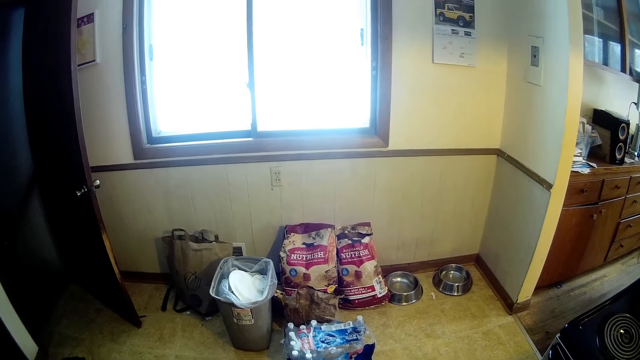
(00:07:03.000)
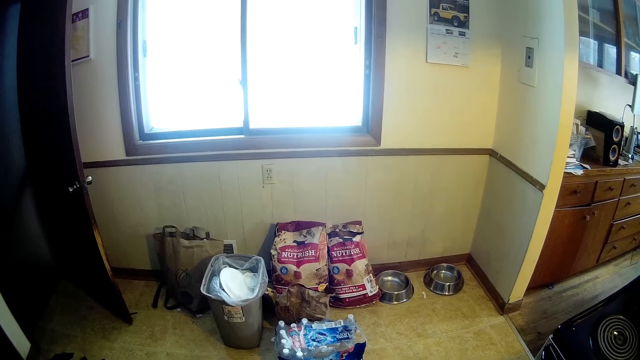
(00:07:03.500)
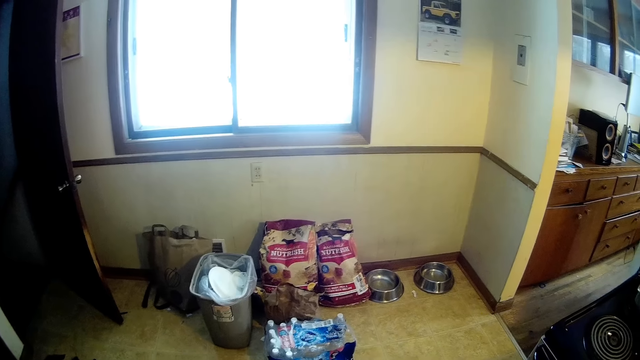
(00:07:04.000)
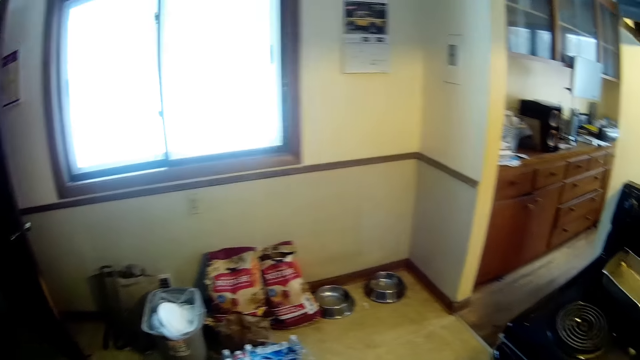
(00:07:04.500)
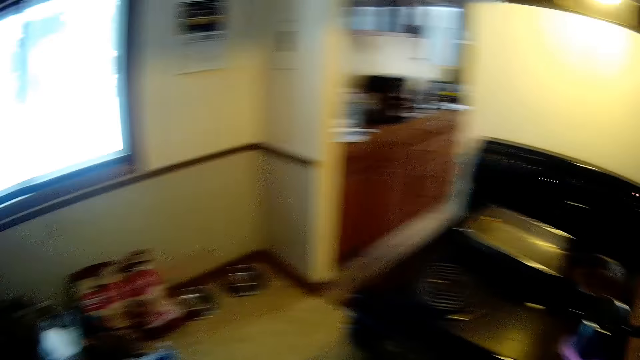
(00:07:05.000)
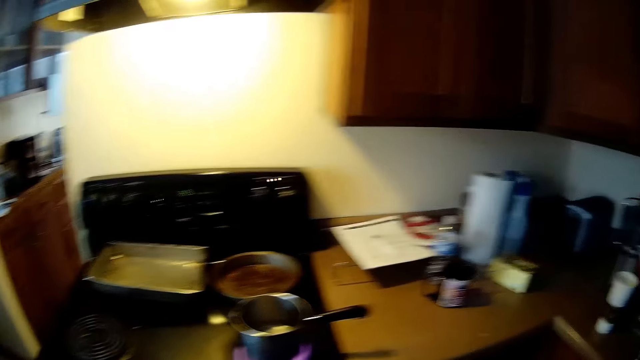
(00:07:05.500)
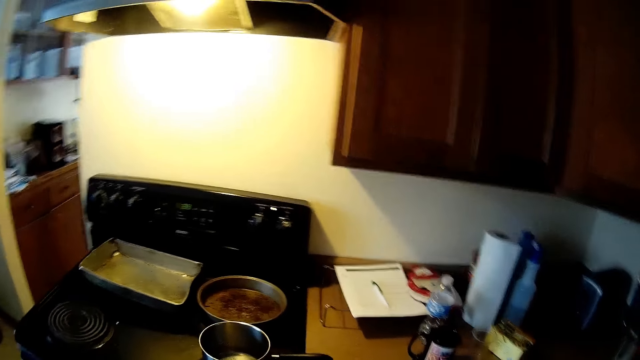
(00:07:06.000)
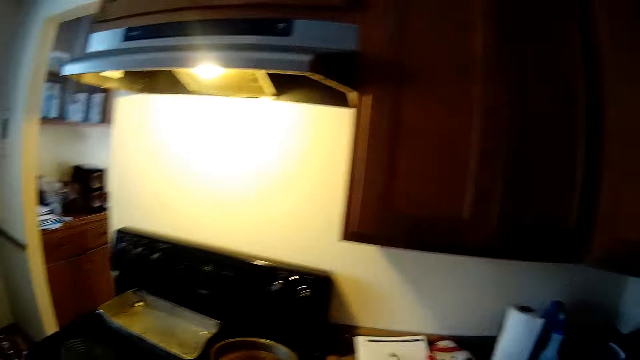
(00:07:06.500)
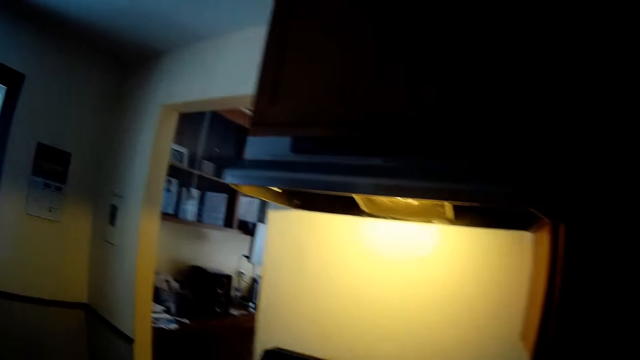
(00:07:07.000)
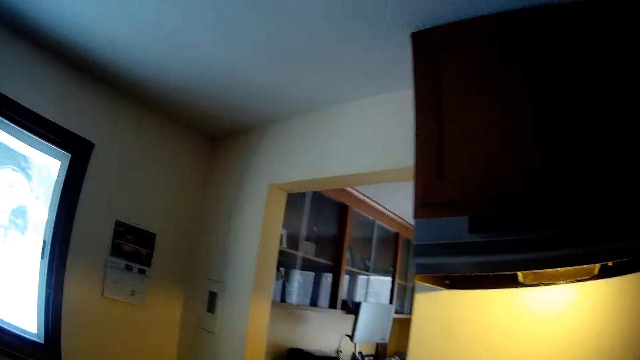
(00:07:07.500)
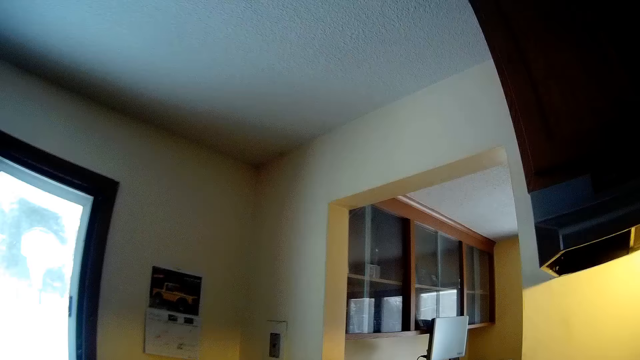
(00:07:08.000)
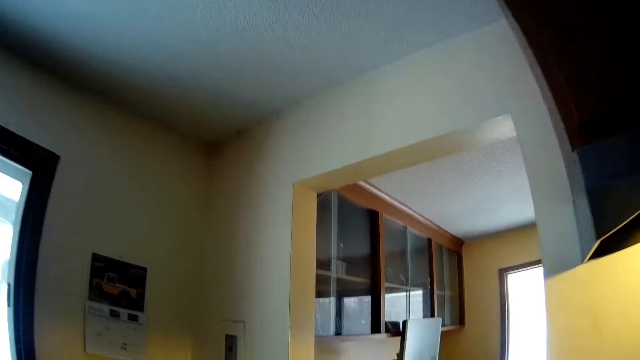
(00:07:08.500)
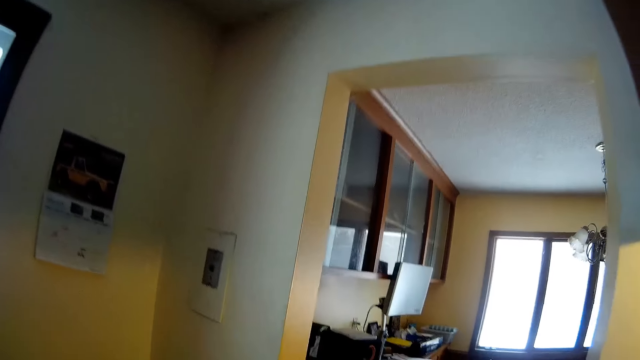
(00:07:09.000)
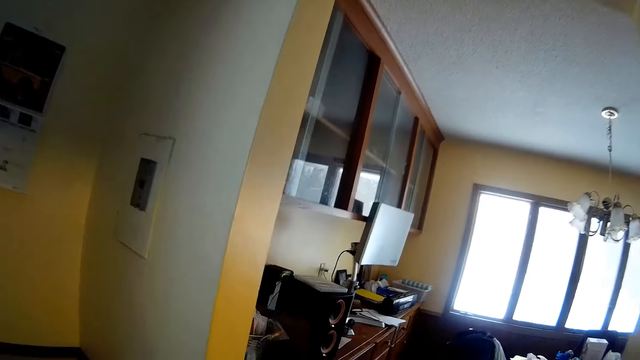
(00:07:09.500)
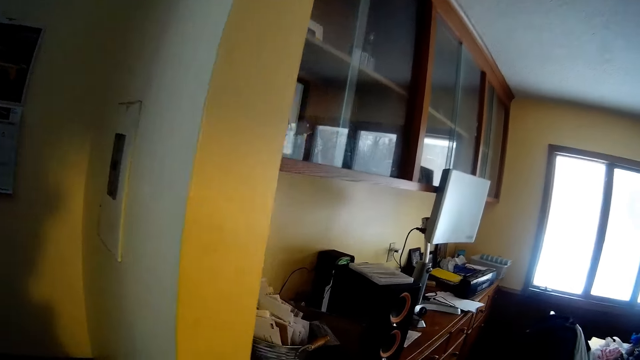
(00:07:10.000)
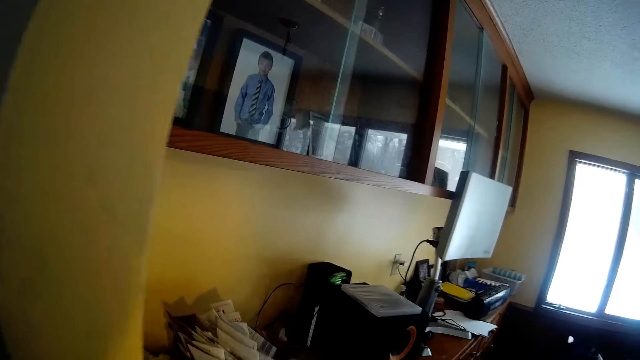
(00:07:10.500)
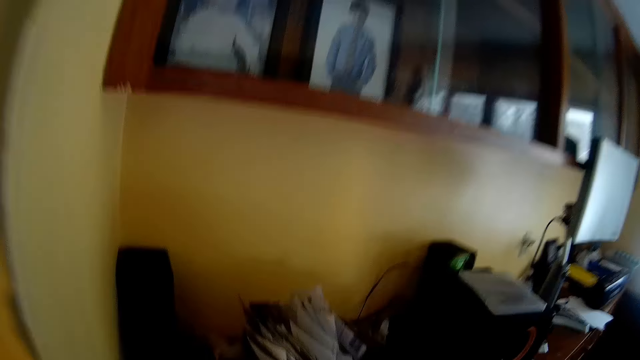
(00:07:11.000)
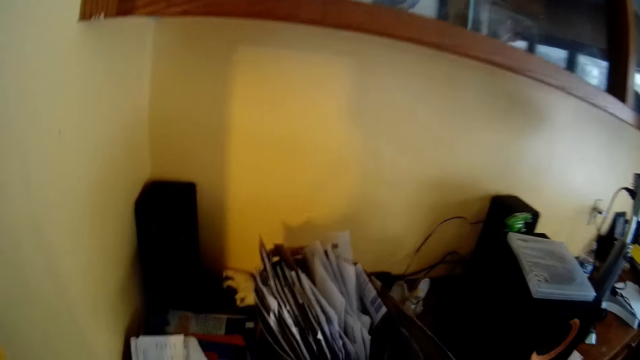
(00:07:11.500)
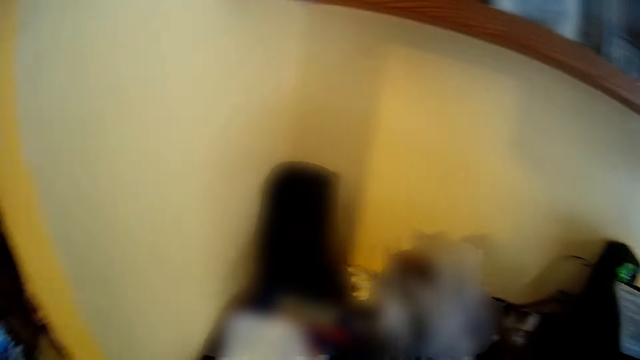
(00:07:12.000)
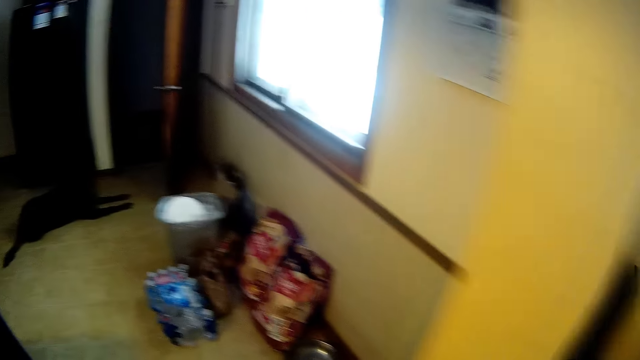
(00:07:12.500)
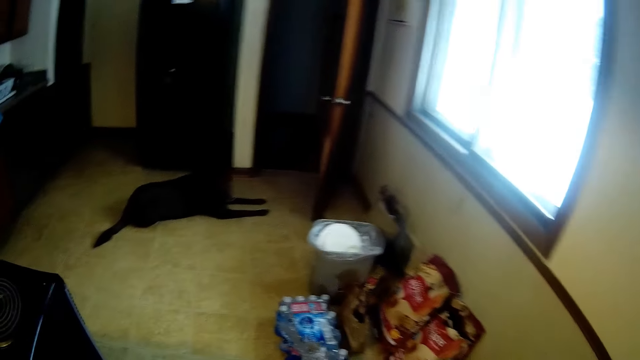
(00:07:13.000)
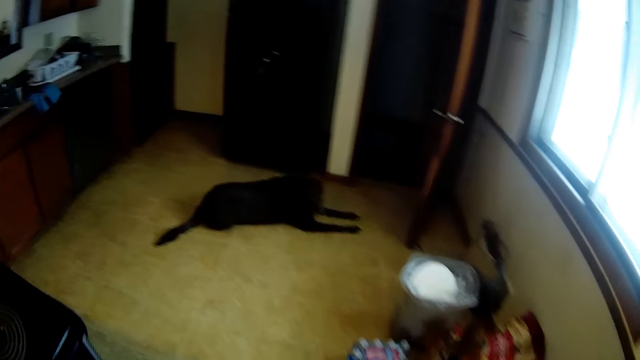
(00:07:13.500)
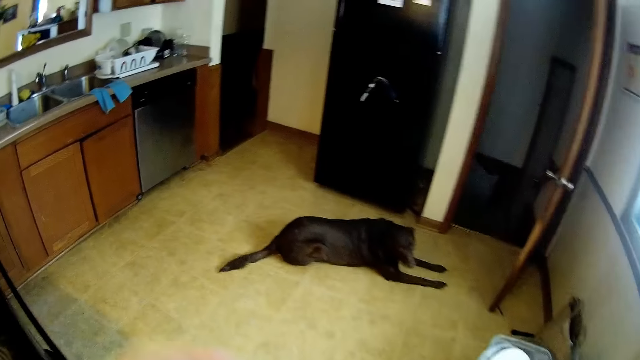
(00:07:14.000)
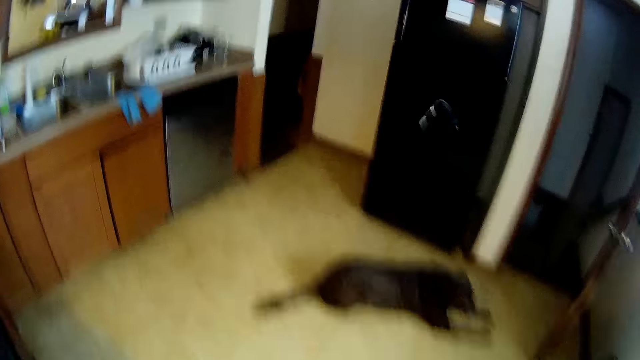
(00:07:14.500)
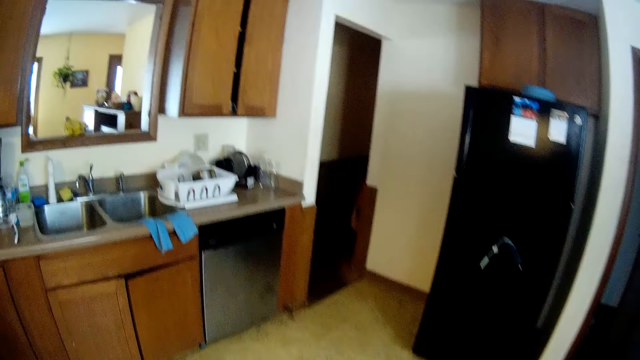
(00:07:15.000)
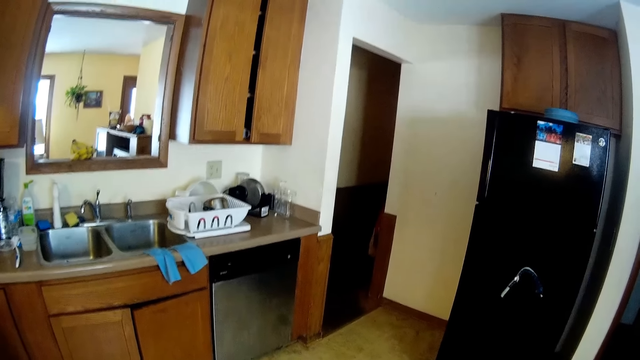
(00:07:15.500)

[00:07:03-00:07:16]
The camera wearer looks around. They walk into a room. The dog lies in the kitchen.

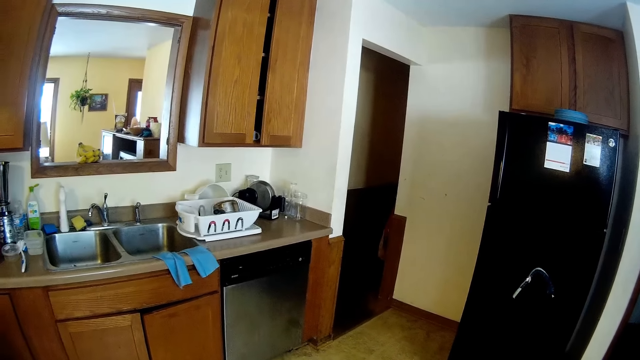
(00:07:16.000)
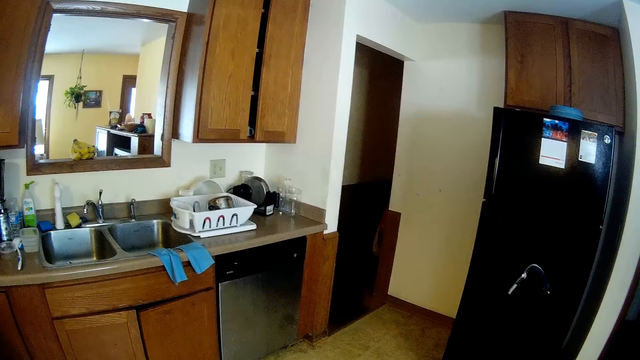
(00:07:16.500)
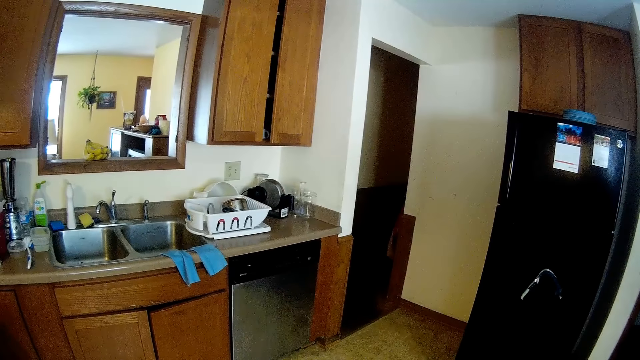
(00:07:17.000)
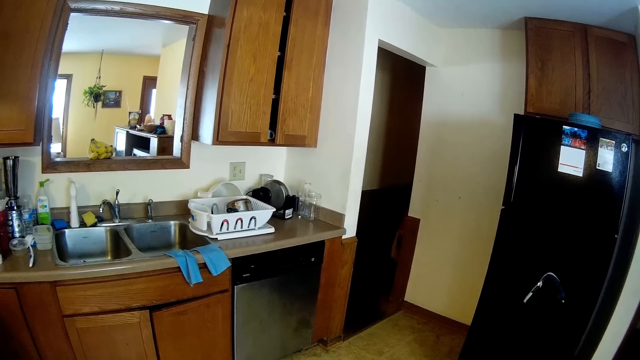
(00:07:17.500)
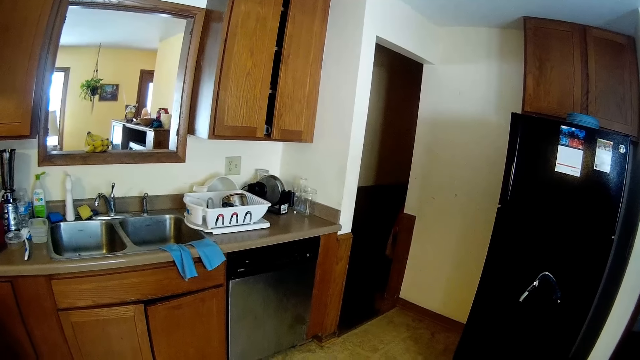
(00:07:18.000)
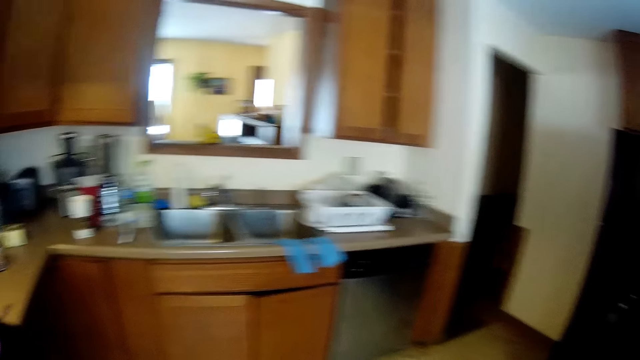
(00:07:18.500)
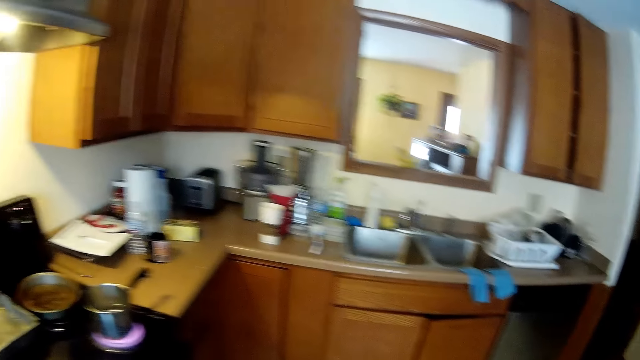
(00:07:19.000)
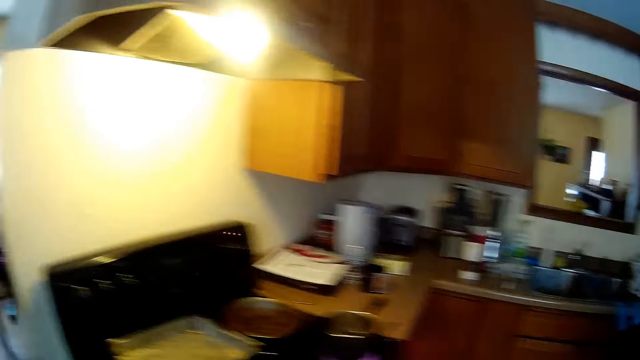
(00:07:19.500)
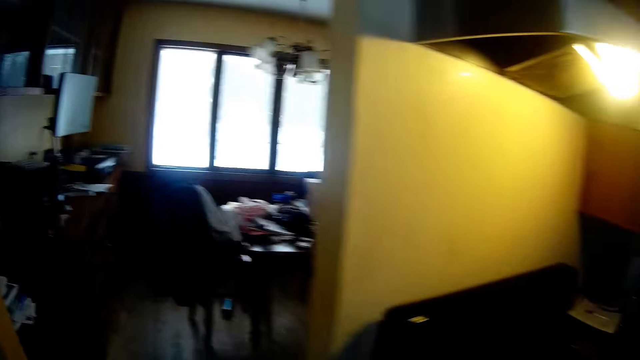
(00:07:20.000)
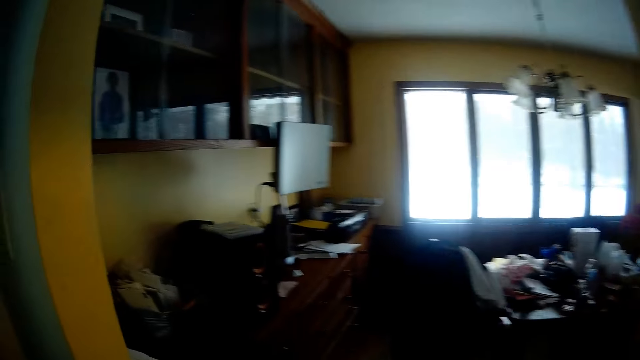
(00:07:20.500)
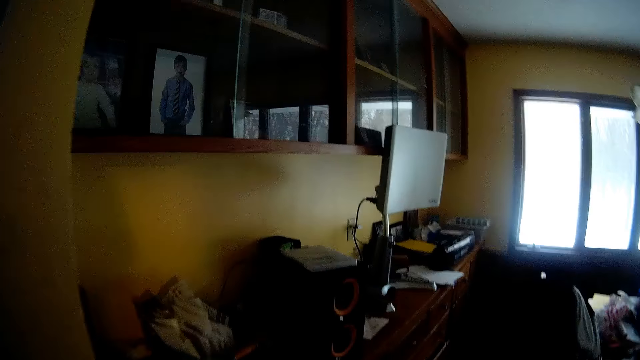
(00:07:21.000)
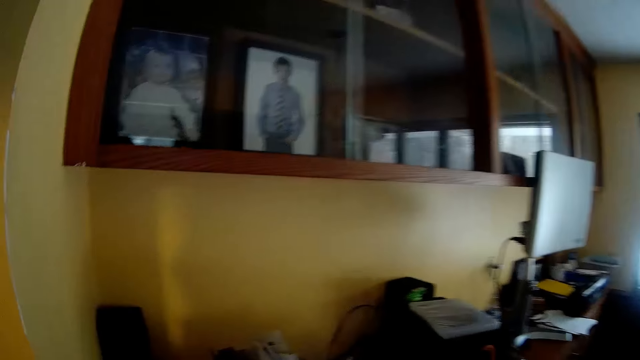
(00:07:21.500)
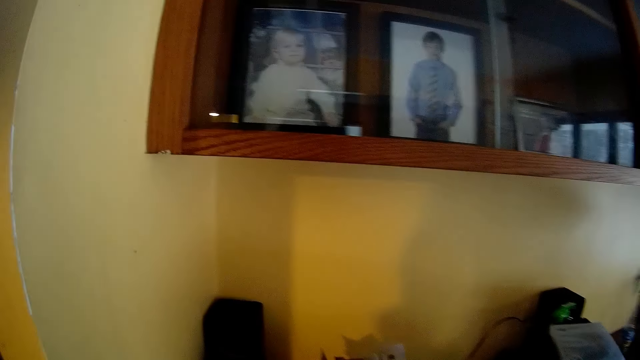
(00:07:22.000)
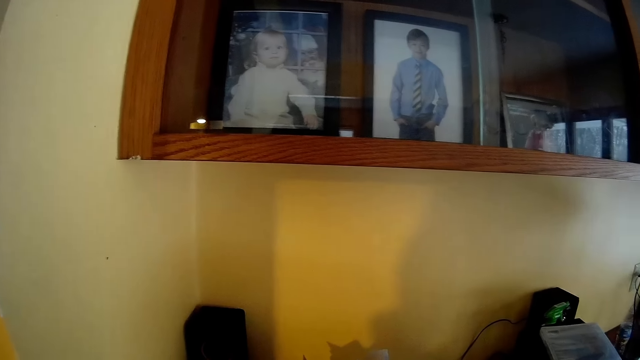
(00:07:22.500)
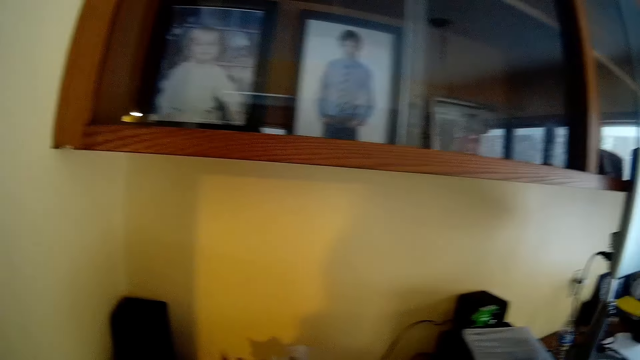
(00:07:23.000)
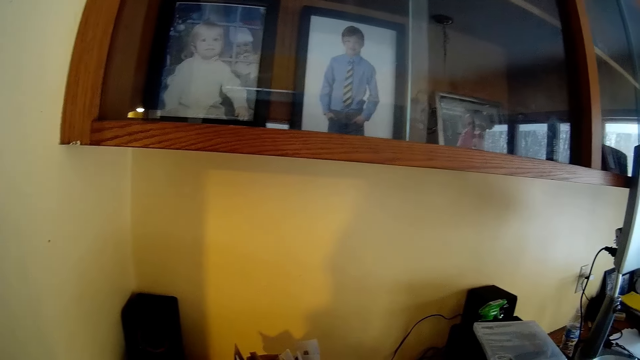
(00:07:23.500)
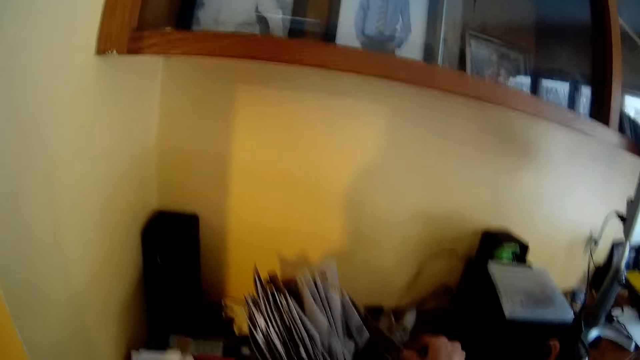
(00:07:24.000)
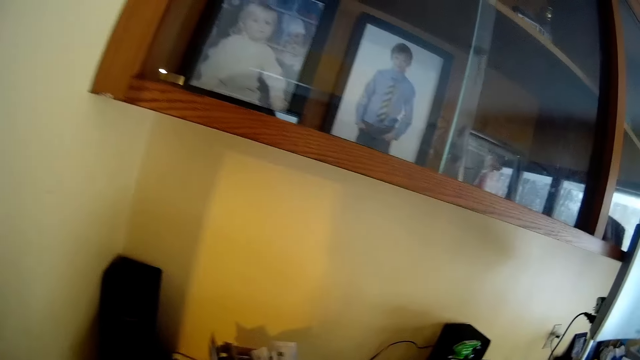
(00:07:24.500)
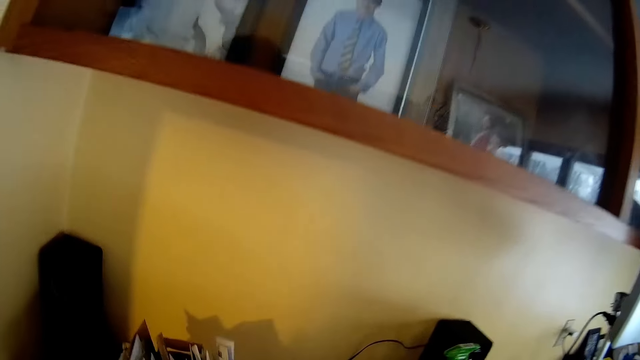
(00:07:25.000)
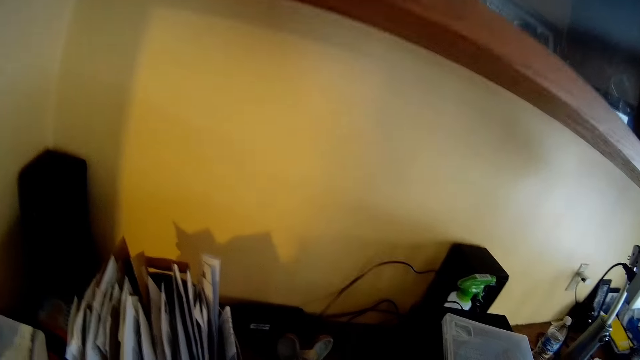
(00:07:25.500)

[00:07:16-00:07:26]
The camera wearer looks at the sink. He turns around. He walks into the room. He stares at the photographs on the wall. He touches a black book with his right hand.
